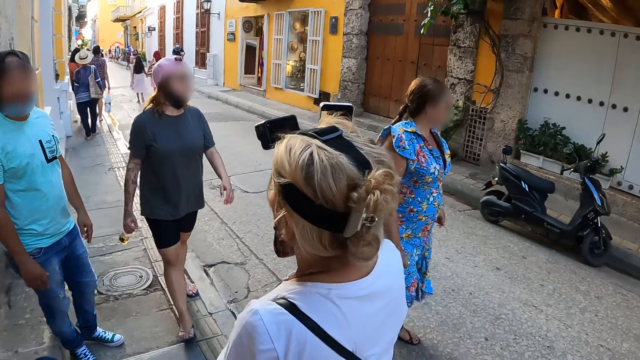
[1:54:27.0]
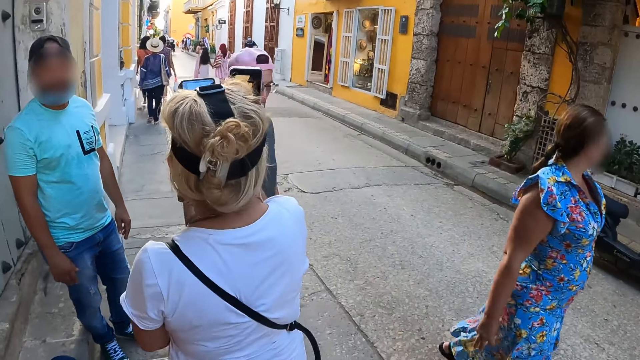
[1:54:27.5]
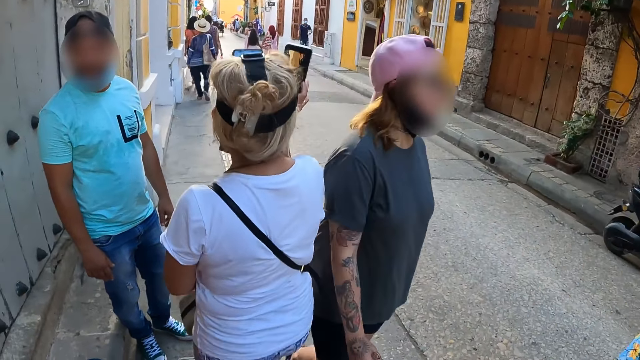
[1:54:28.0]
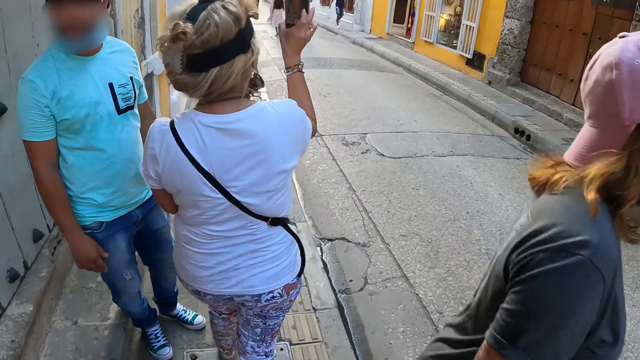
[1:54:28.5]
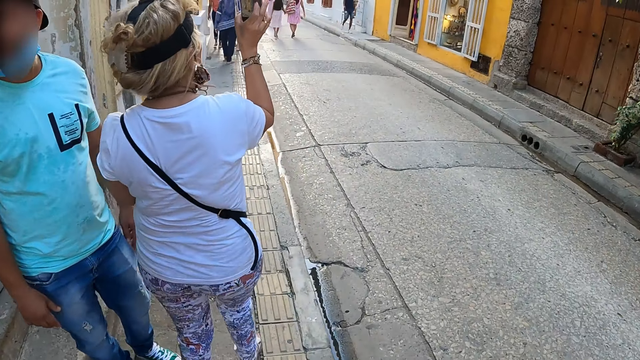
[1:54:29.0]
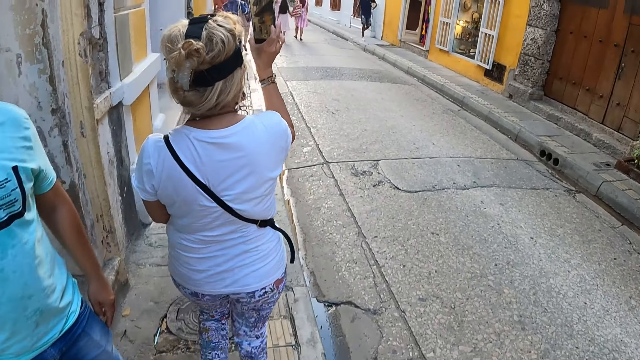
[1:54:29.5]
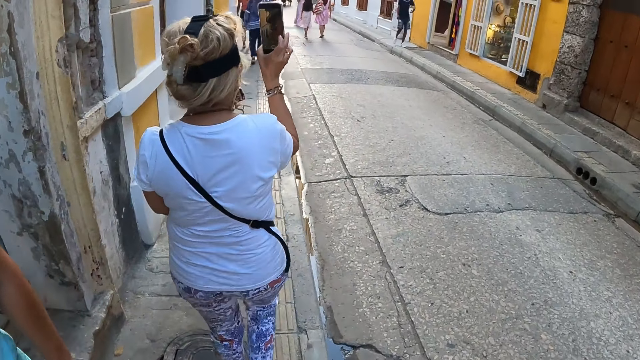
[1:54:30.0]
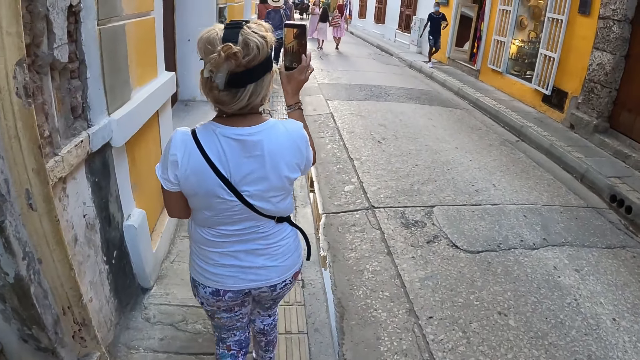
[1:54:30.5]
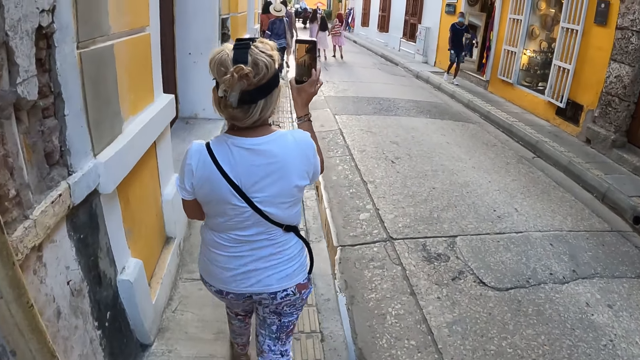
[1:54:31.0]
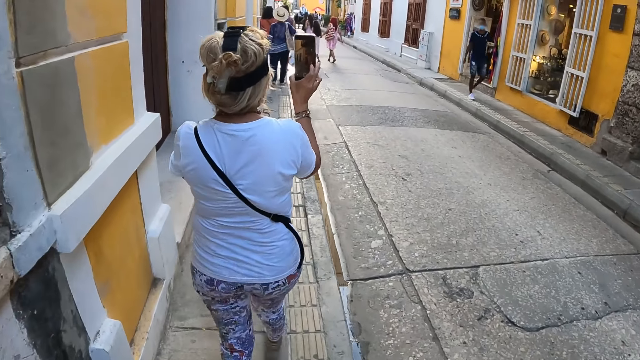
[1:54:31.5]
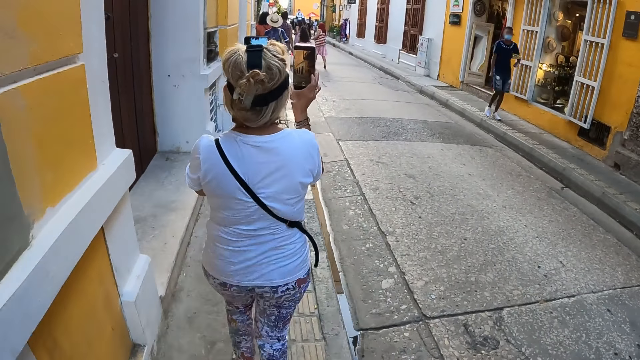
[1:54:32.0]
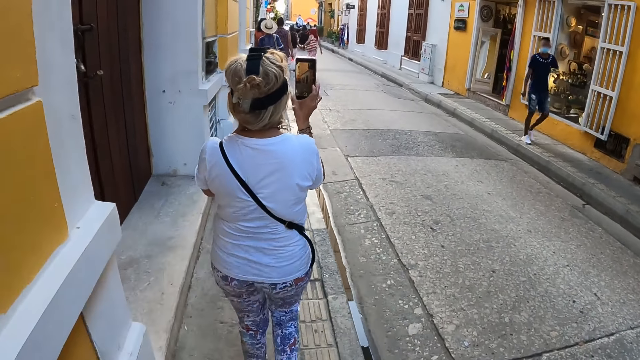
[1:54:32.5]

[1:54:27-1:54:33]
The camera wearer walks on a pathway.

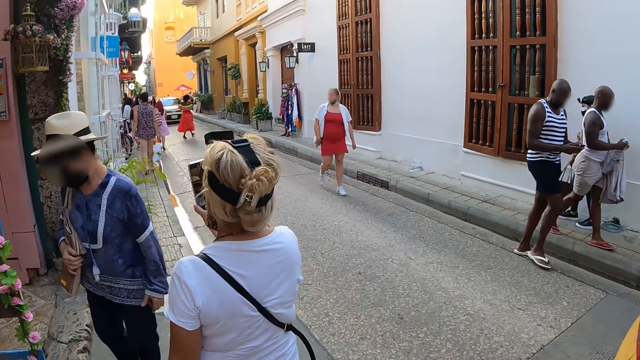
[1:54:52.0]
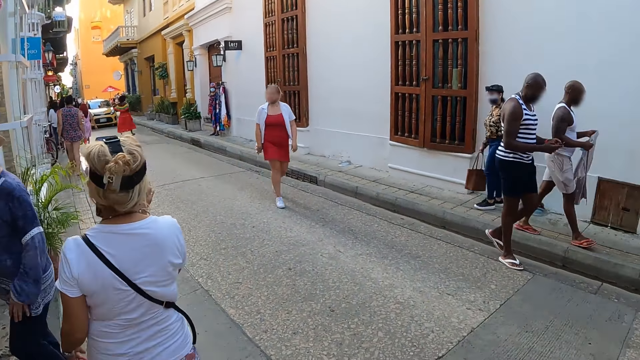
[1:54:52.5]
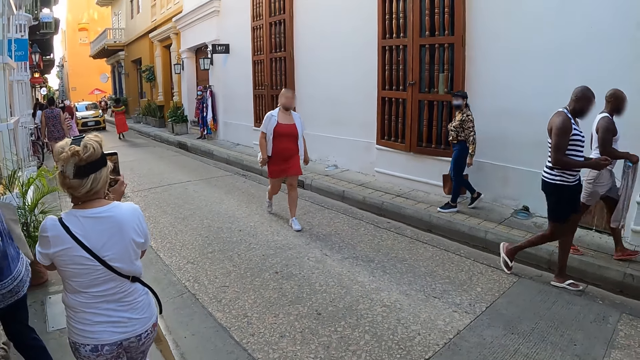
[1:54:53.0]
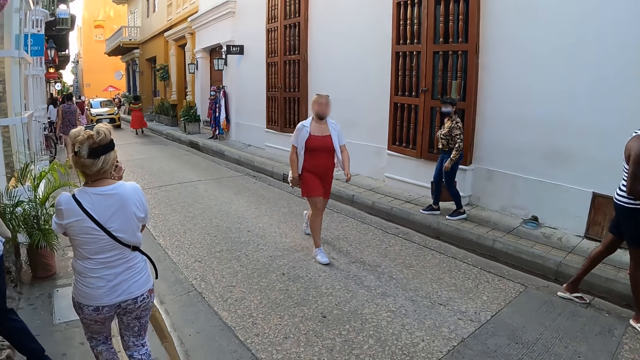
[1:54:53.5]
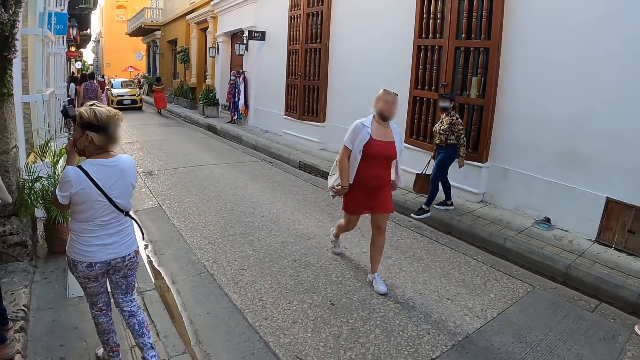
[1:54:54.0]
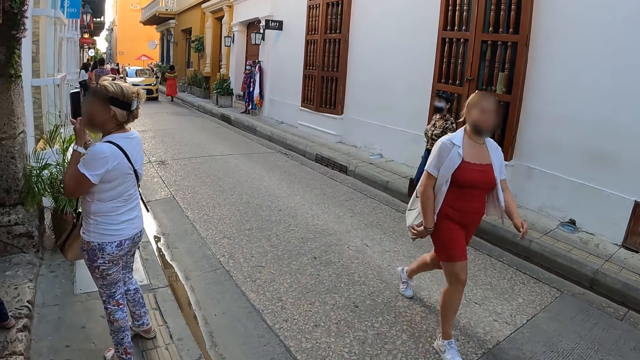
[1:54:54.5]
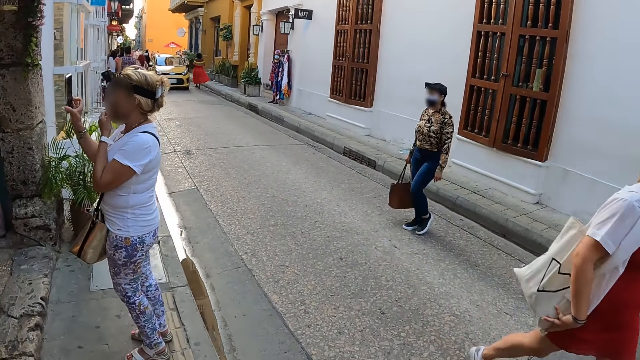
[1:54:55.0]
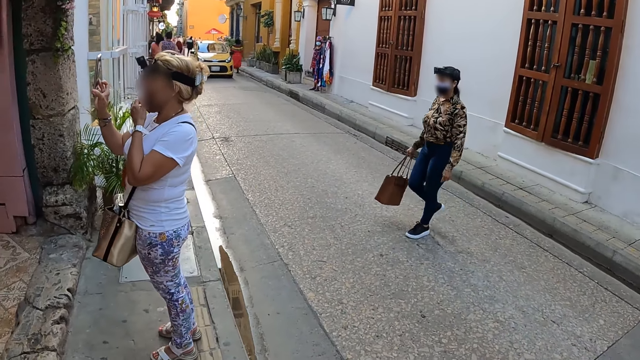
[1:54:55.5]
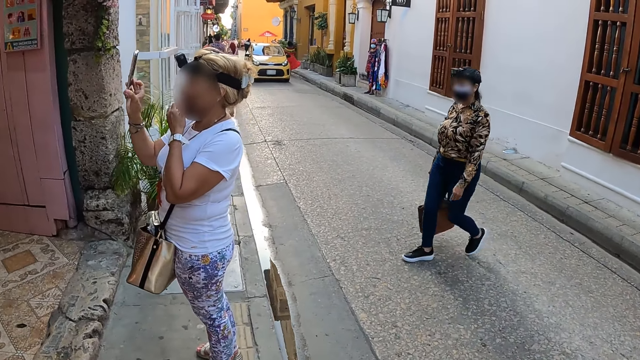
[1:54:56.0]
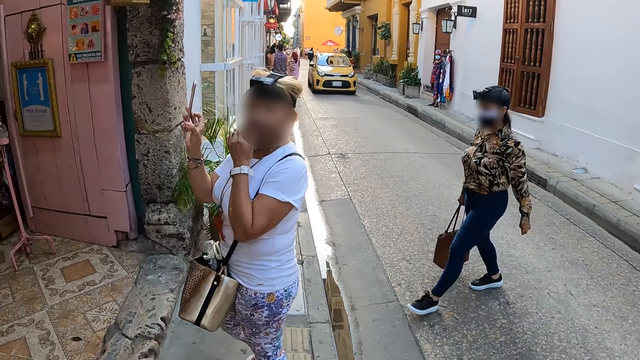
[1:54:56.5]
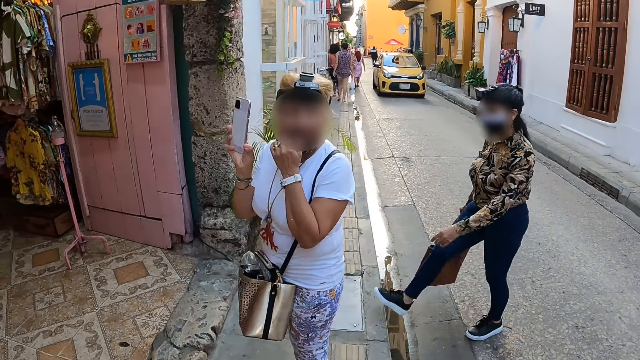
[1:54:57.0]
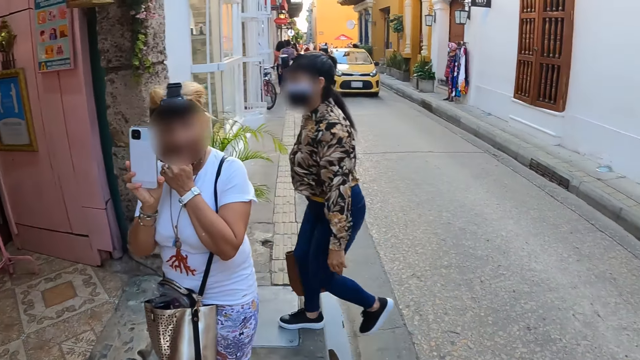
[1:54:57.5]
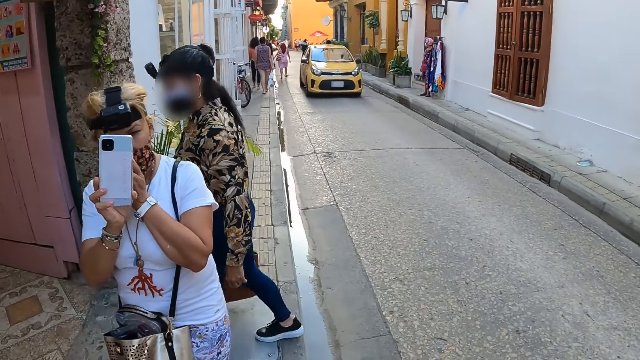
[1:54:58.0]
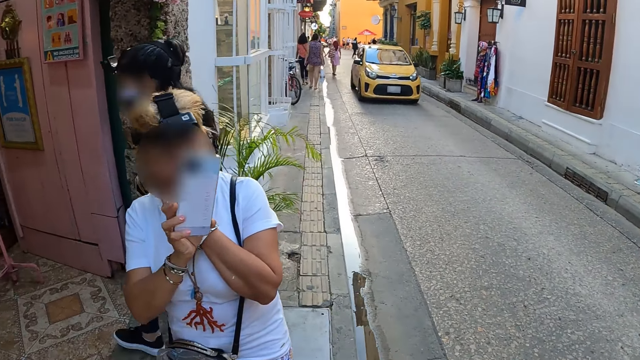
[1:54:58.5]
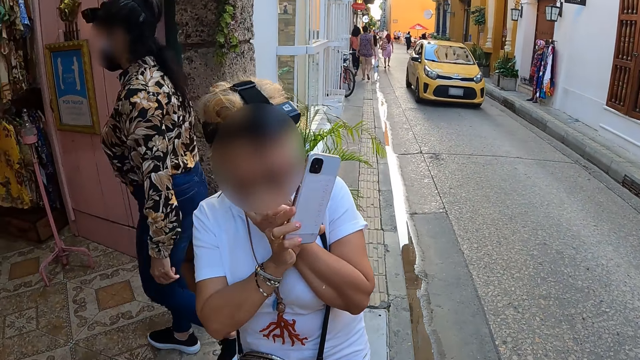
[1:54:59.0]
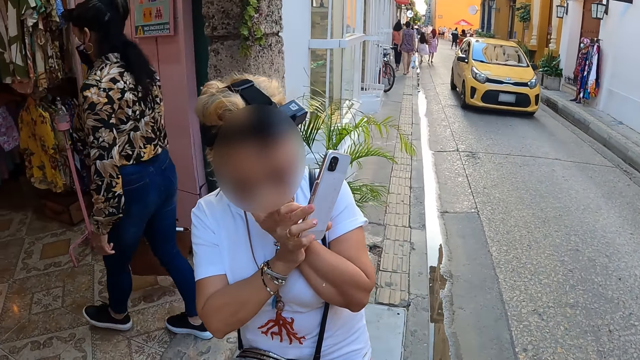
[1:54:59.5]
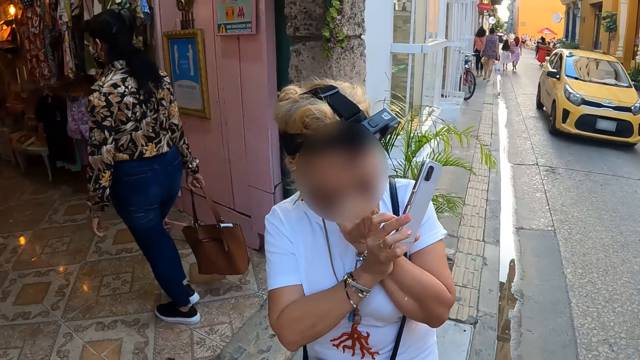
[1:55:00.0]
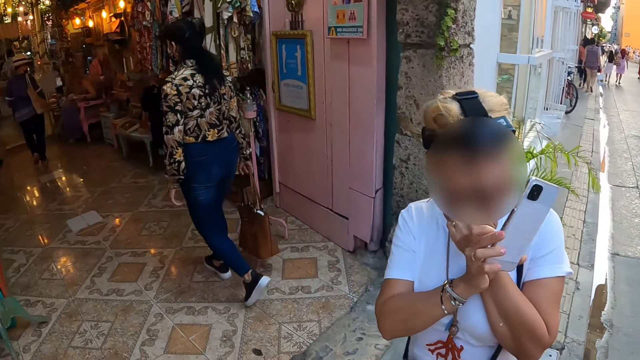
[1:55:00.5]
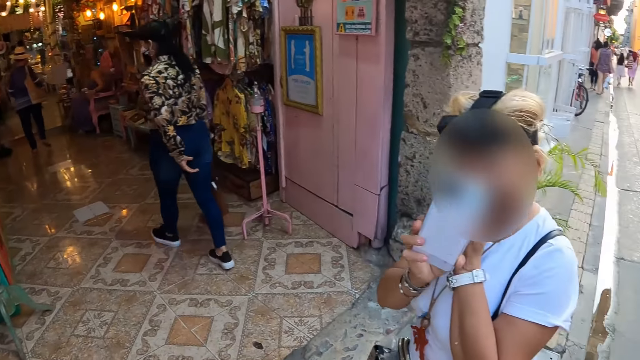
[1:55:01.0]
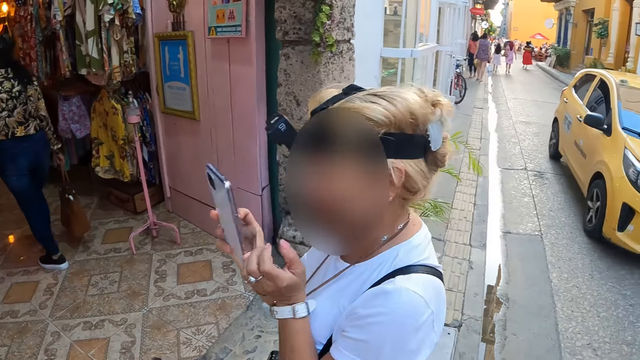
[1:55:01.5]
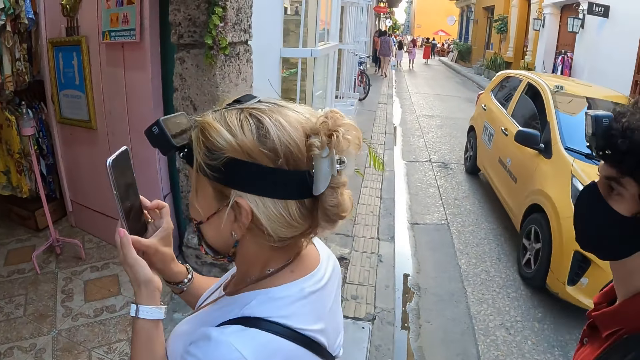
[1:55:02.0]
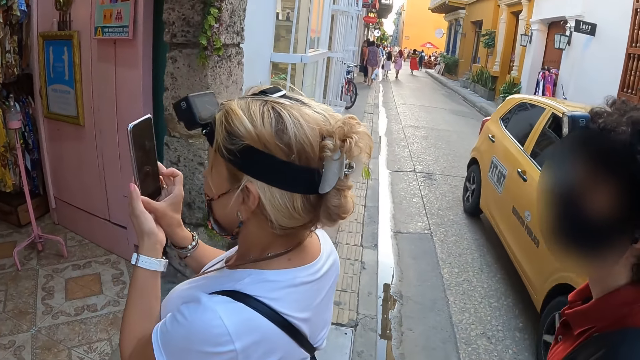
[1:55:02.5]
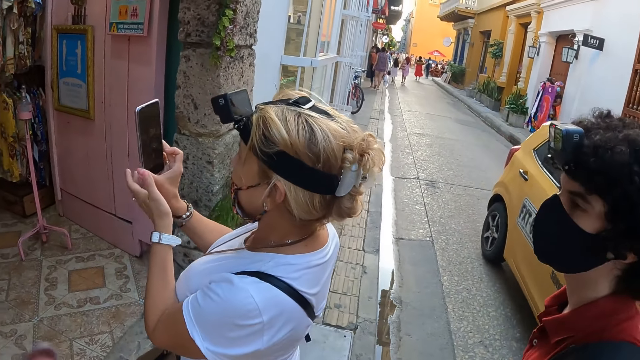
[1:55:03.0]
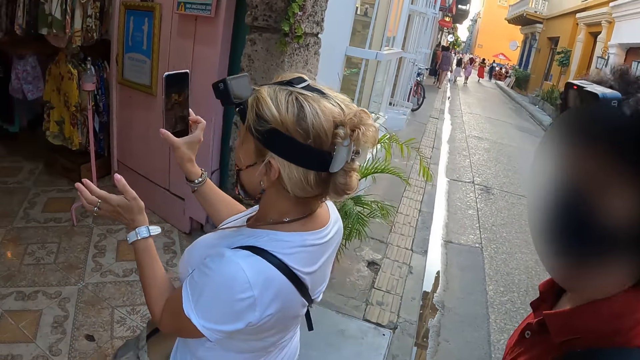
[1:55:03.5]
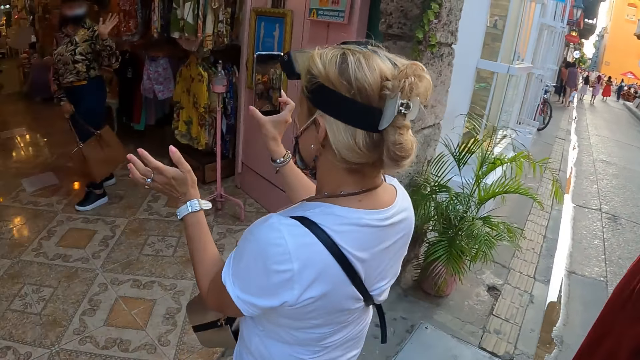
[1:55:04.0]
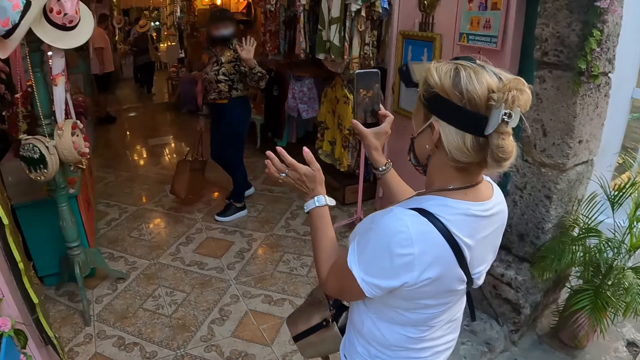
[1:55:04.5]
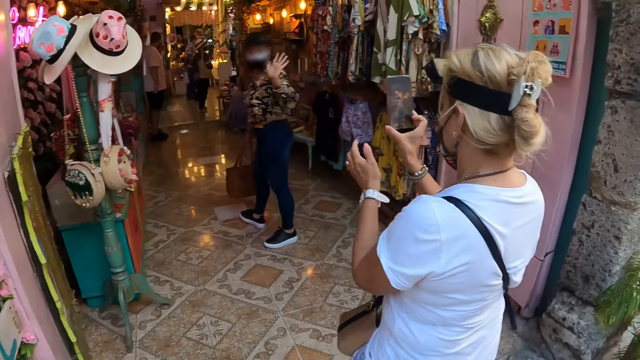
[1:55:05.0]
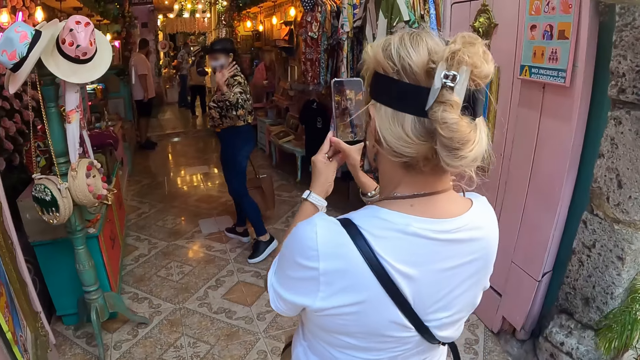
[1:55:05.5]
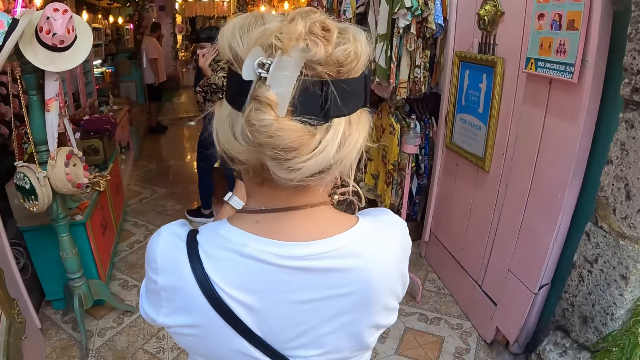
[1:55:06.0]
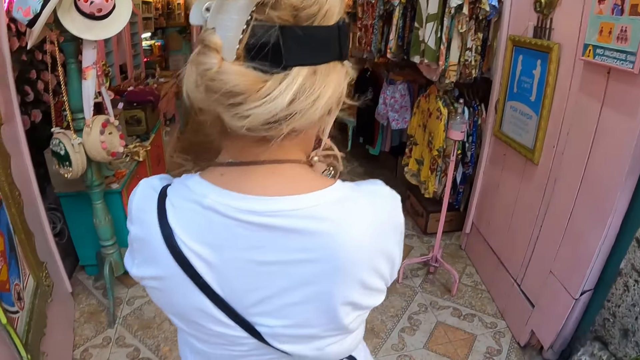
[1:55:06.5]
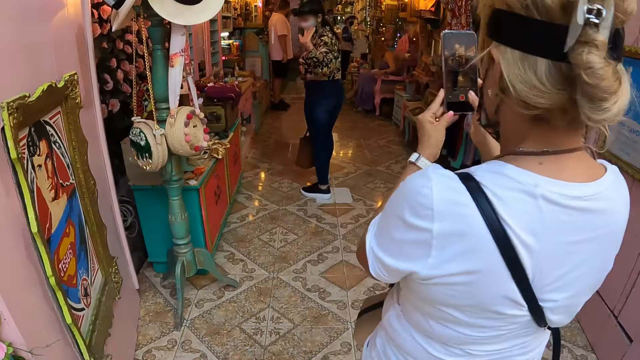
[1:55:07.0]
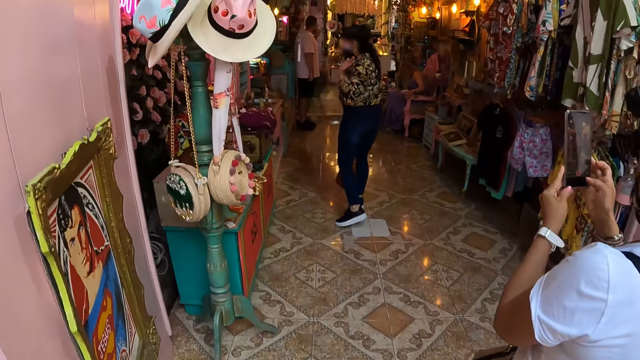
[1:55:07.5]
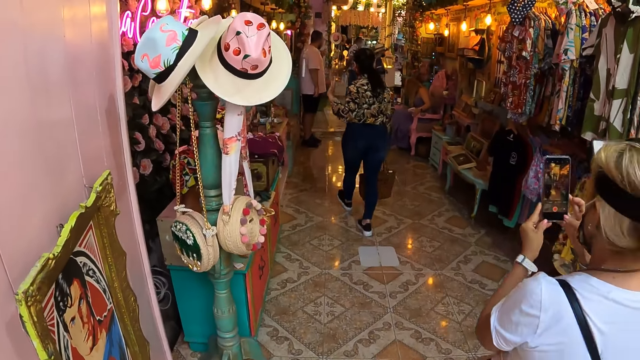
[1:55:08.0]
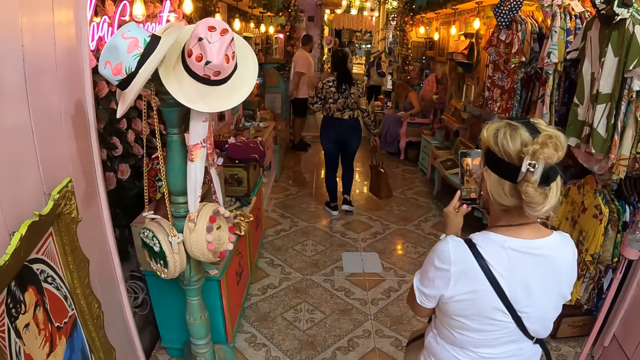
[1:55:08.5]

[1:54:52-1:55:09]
The camera wearer stares at a lady. The lady walks in the street. The camera wearer looks around. The lady walks in the shop. A man walks in the shop. The camera wearer walks in a fashion and accessories shop. The lady interacts with the friends. The camera wearer walks in the shop.
